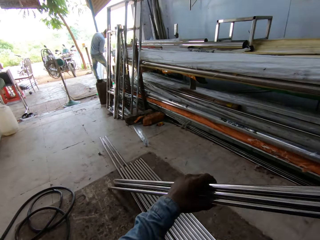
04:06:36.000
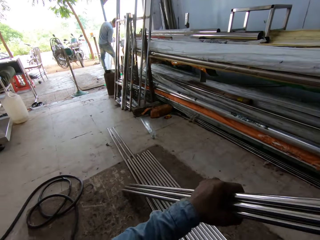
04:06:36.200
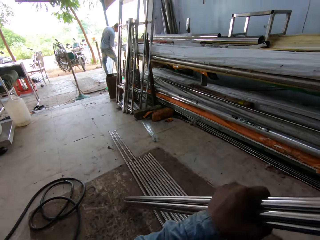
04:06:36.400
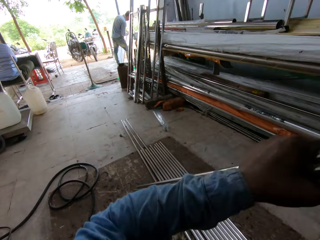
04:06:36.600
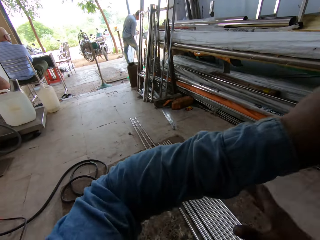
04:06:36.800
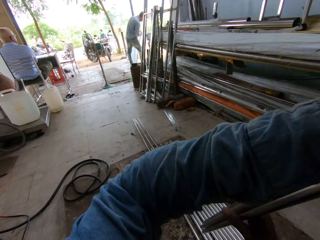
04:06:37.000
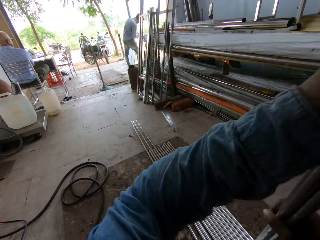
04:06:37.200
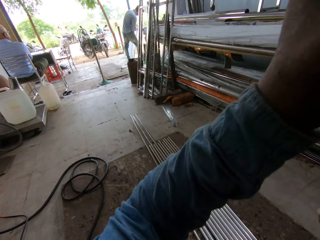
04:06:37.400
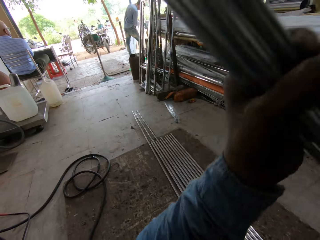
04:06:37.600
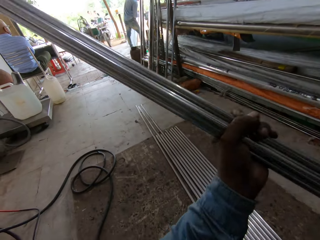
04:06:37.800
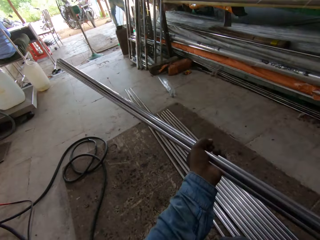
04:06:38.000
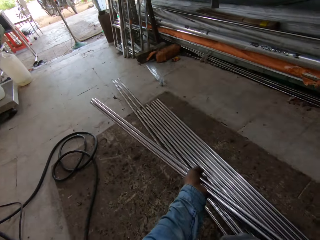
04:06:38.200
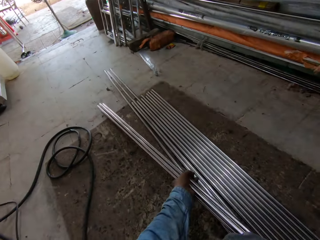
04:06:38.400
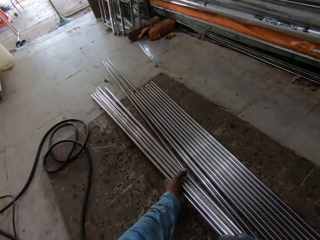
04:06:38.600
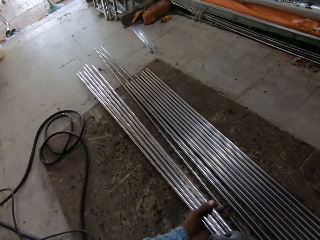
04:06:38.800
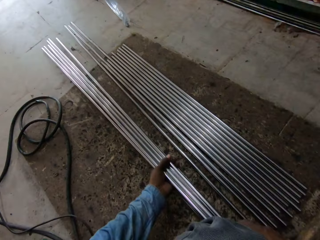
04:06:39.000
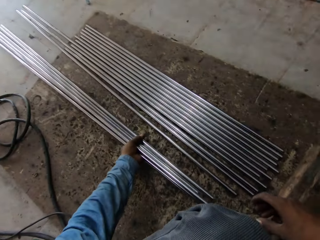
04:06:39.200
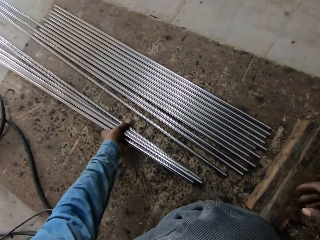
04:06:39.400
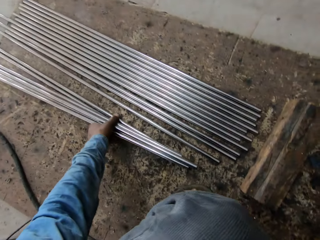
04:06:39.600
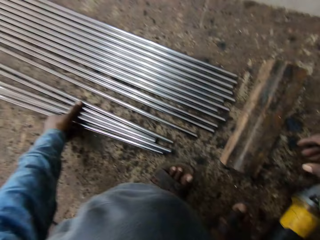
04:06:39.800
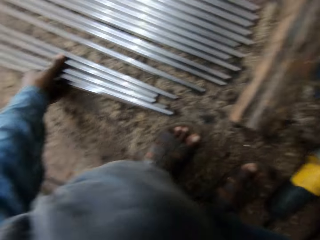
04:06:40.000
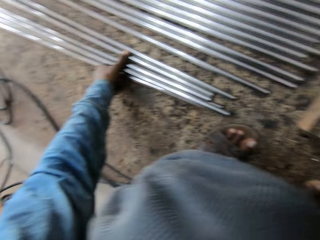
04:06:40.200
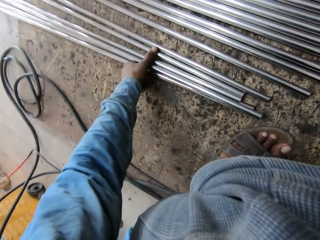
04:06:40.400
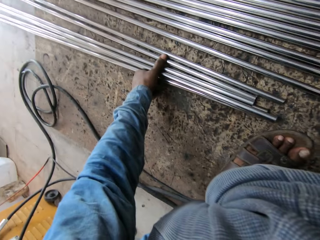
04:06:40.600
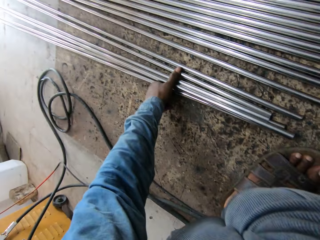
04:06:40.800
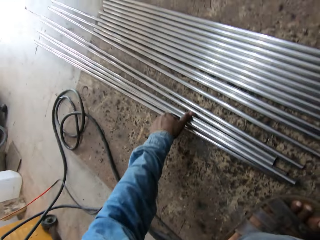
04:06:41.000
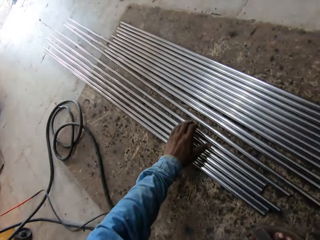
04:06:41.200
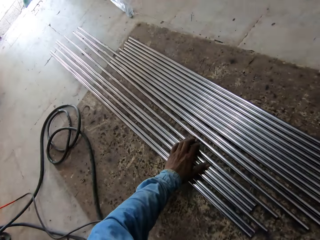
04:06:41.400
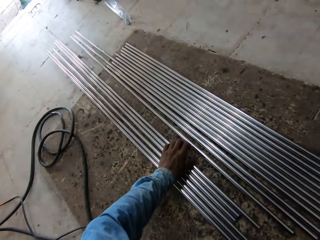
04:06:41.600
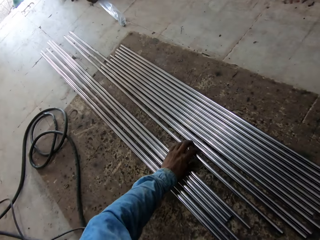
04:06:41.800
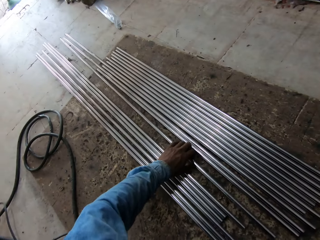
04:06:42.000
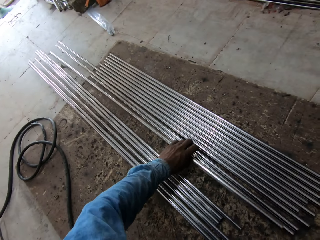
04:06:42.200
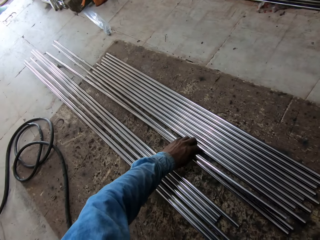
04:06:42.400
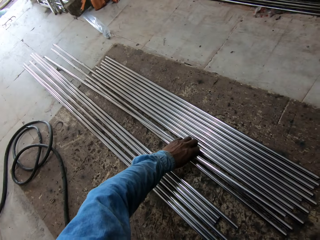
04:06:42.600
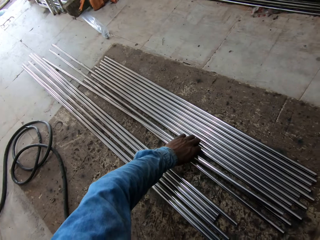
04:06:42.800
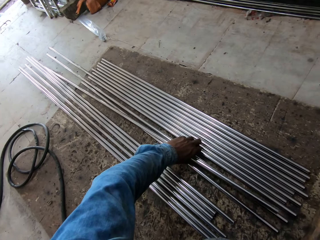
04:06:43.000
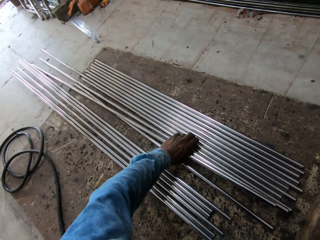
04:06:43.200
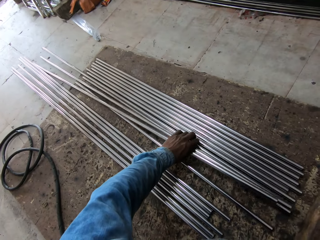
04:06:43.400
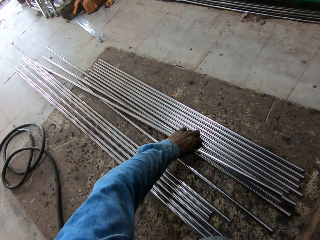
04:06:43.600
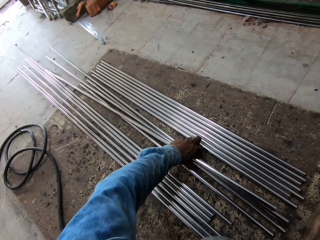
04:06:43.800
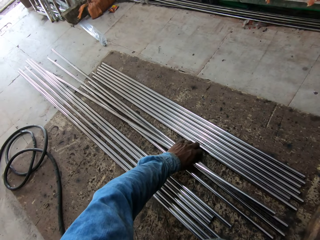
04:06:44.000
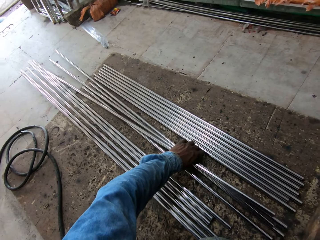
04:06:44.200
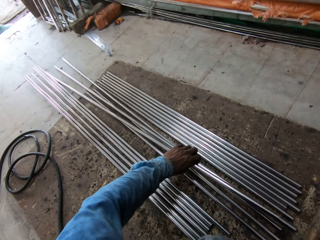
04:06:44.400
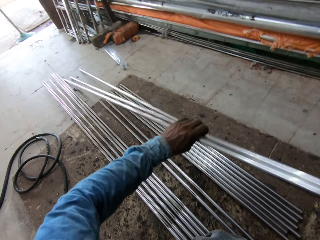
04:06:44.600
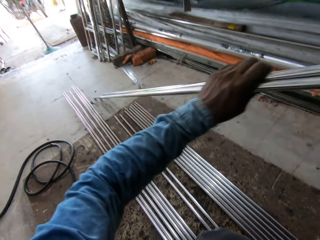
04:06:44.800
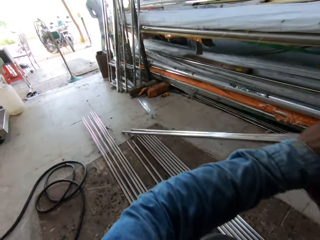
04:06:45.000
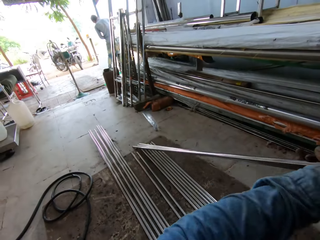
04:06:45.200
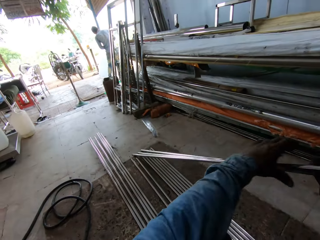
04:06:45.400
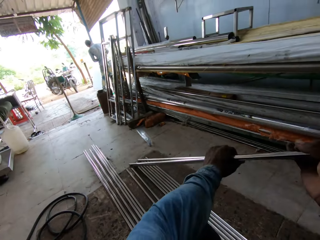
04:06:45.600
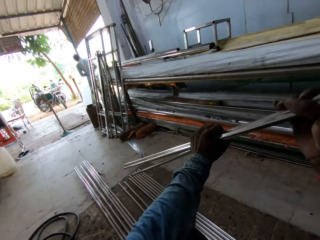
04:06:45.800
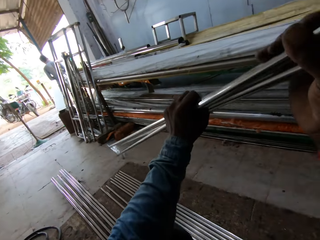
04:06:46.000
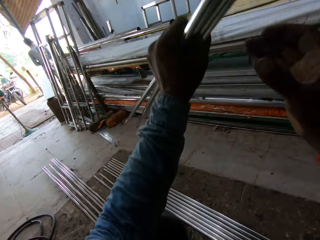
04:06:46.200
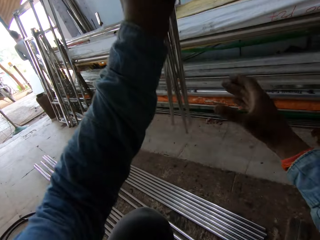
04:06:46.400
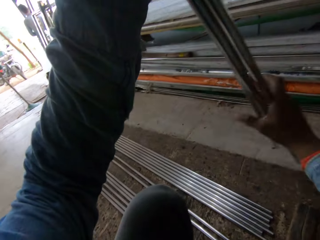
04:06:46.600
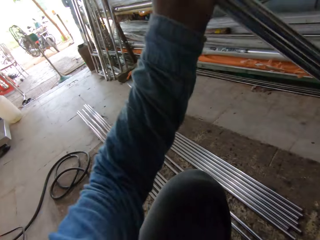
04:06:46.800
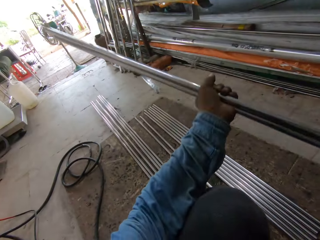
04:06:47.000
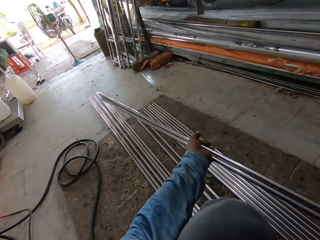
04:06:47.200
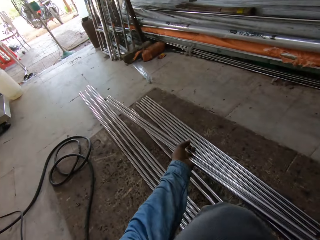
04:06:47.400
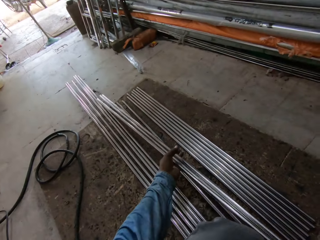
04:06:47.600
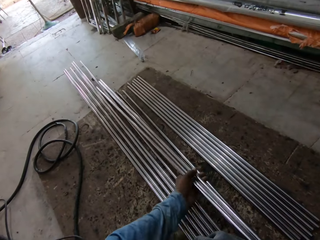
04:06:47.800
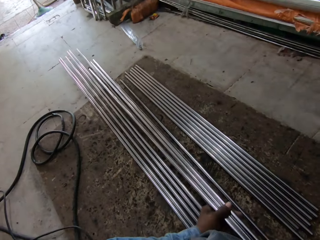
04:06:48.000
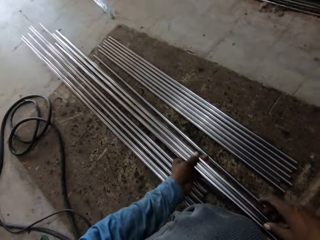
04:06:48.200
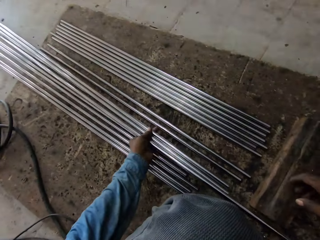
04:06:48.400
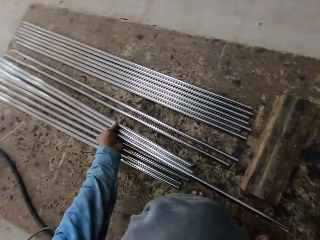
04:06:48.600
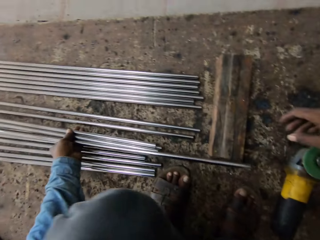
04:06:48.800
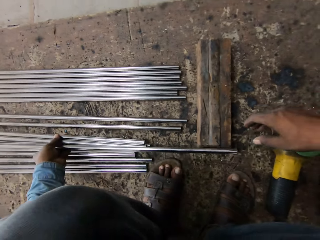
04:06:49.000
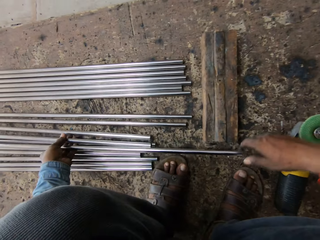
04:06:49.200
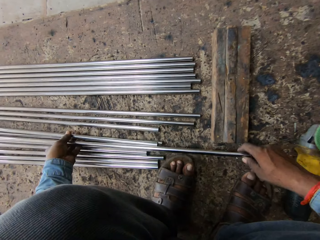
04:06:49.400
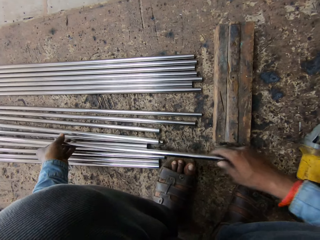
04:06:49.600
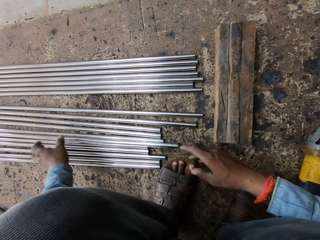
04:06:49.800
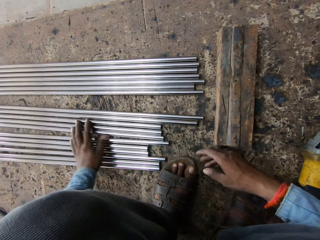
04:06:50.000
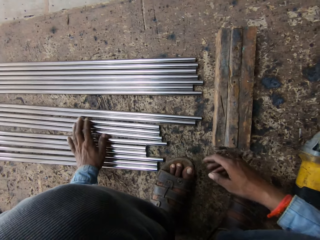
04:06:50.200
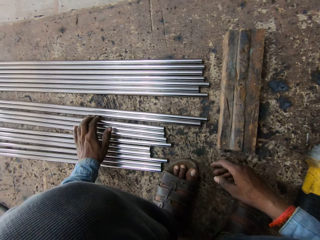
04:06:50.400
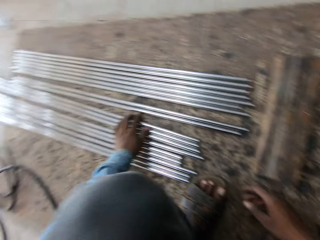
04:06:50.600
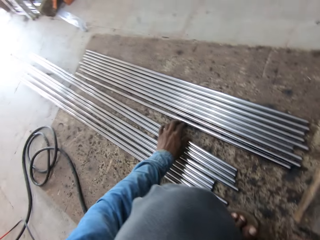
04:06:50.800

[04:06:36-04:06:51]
The camera wearer puts metal down. They lift the metal and put the metal down.

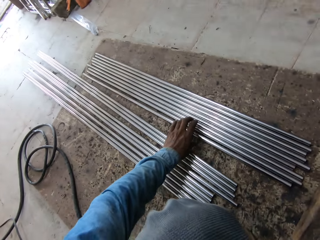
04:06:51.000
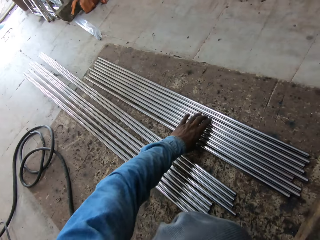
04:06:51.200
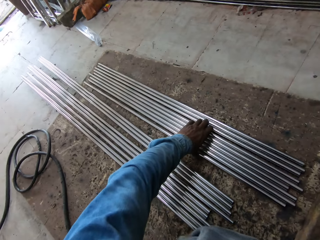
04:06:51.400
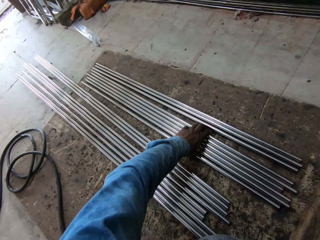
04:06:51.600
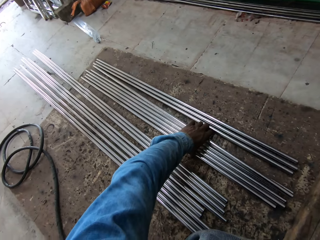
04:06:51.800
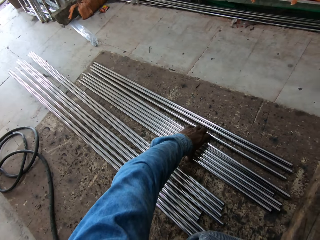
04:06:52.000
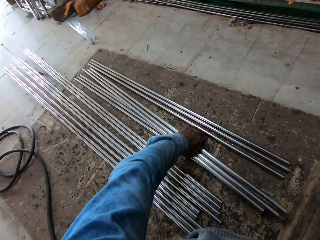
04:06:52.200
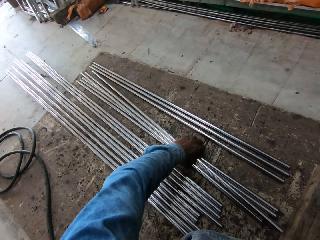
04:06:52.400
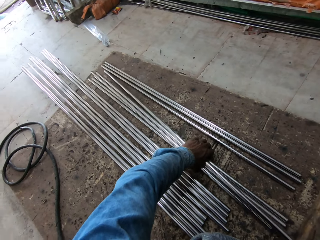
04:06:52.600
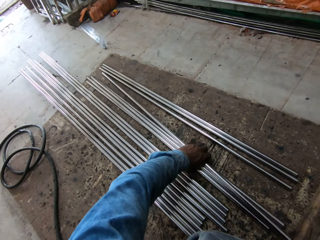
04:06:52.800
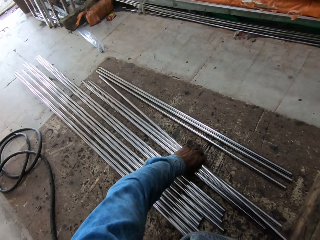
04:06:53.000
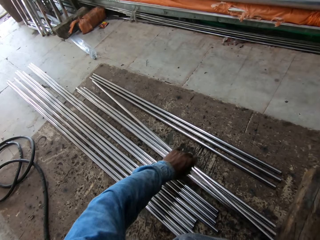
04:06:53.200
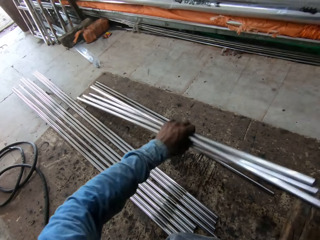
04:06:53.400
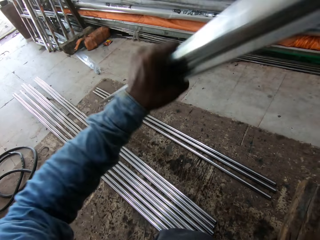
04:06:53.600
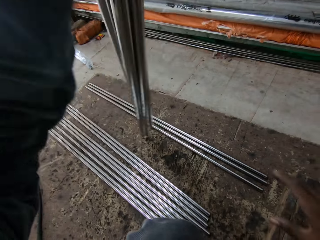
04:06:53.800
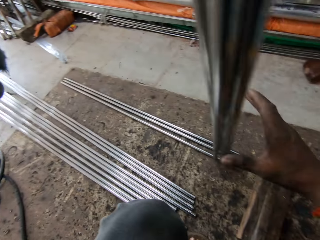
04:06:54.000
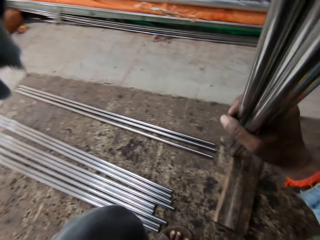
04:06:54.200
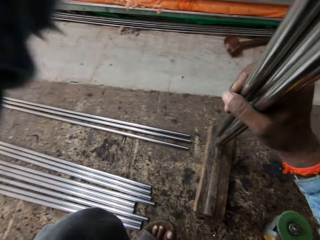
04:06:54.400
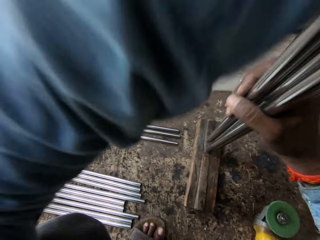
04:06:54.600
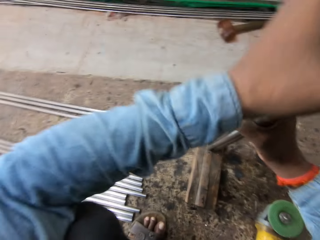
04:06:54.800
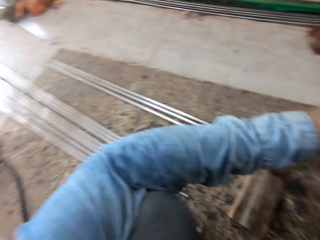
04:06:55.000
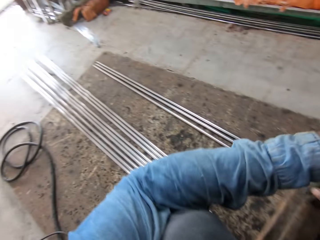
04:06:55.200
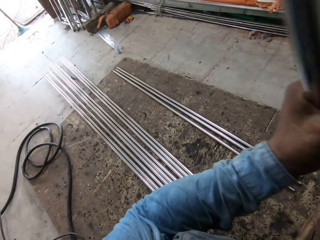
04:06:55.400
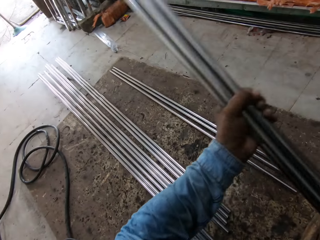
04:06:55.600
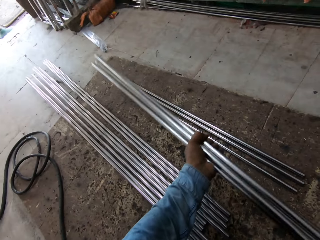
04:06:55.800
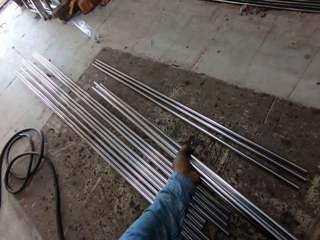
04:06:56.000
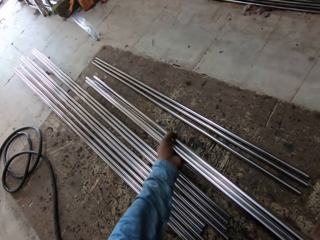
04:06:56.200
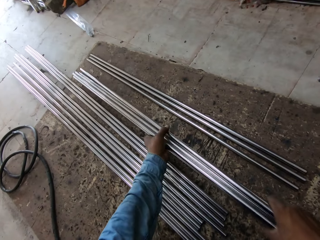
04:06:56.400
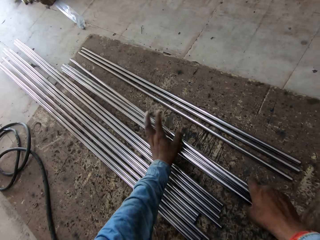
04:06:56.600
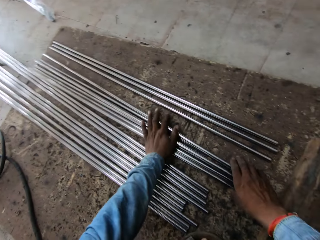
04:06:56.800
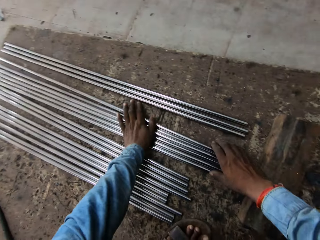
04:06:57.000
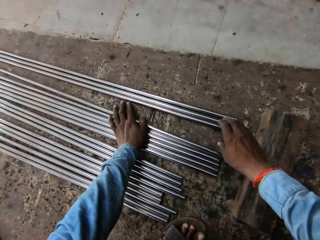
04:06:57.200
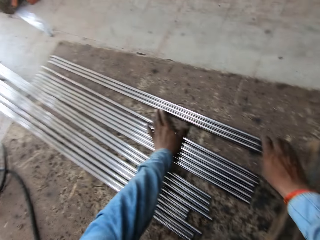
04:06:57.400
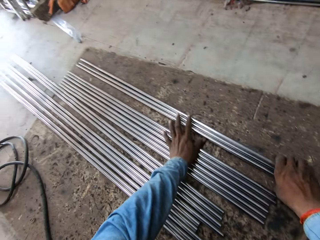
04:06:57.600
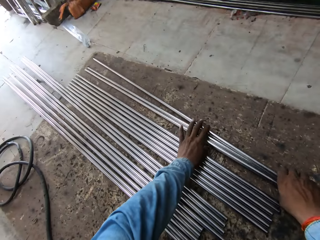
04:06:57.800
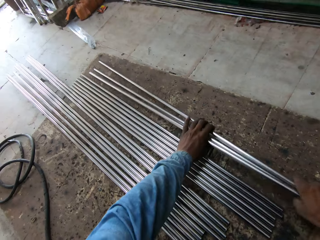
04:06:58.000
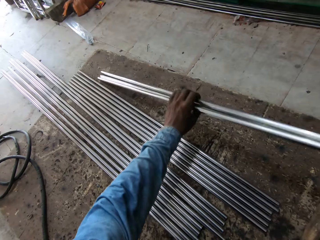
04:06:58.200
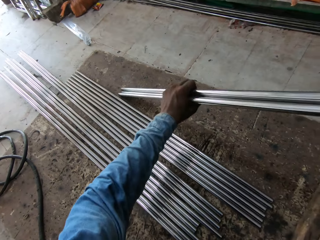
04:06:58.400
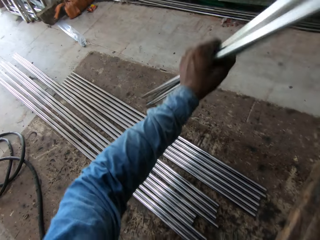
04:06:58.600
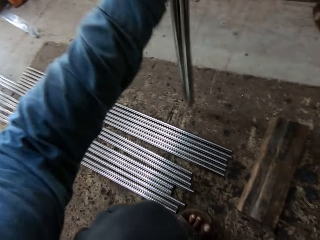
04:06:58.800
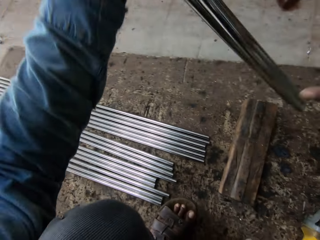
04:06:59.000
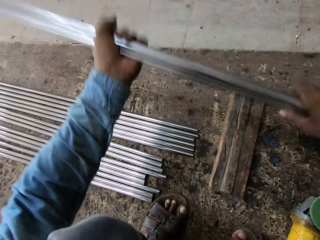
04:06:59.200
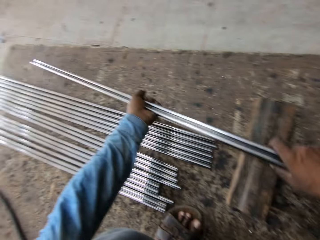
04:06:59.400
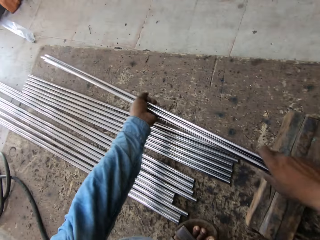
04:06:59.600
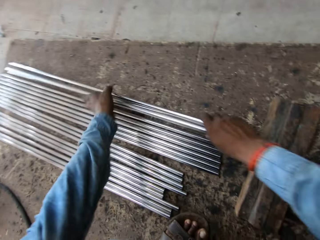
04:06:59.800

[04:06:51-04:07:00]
The camera wearer lifts metal. They put the metal down and lift the metal.
